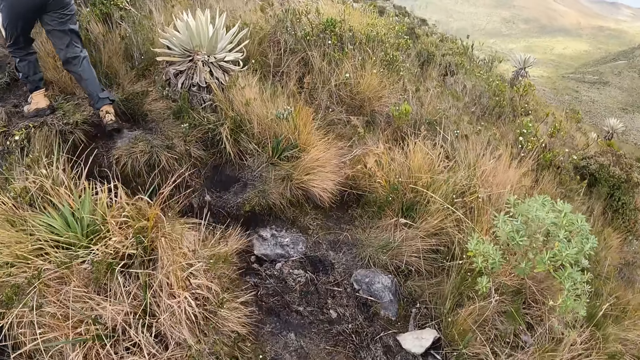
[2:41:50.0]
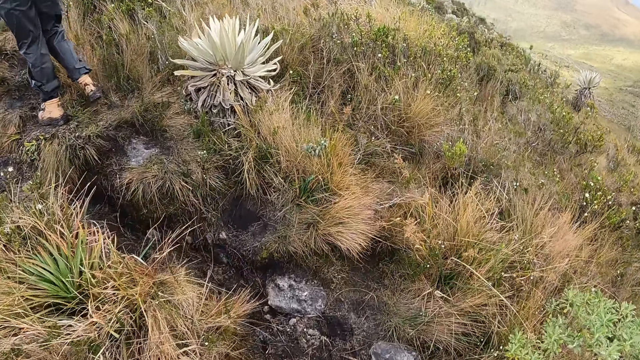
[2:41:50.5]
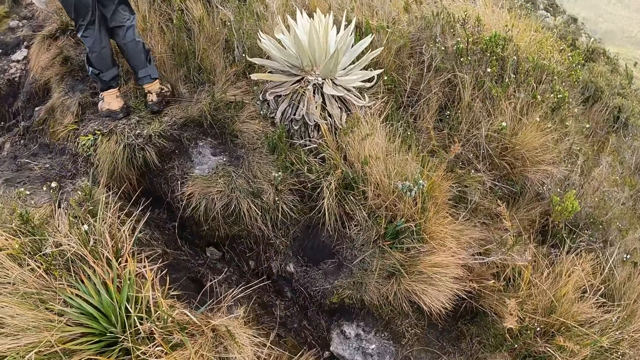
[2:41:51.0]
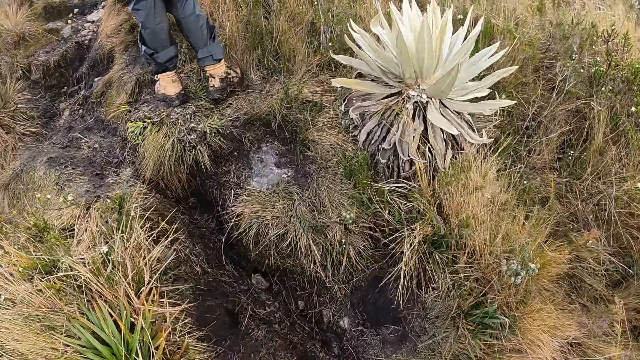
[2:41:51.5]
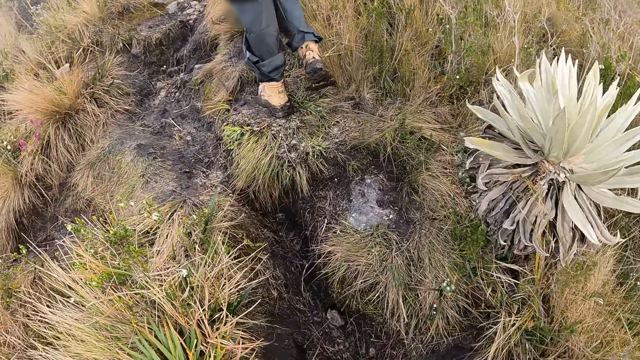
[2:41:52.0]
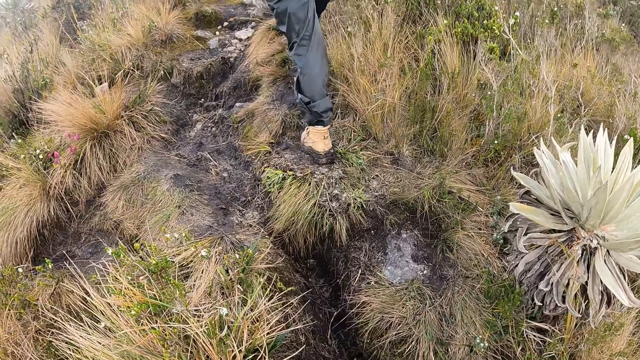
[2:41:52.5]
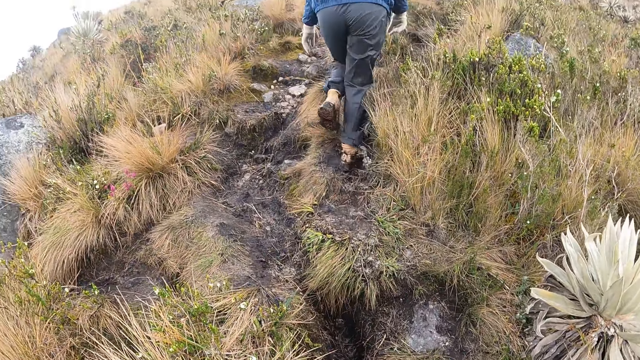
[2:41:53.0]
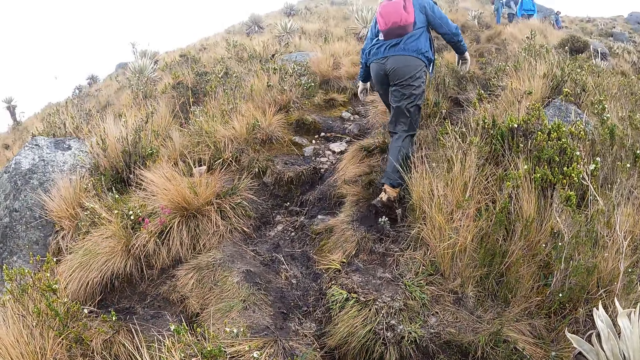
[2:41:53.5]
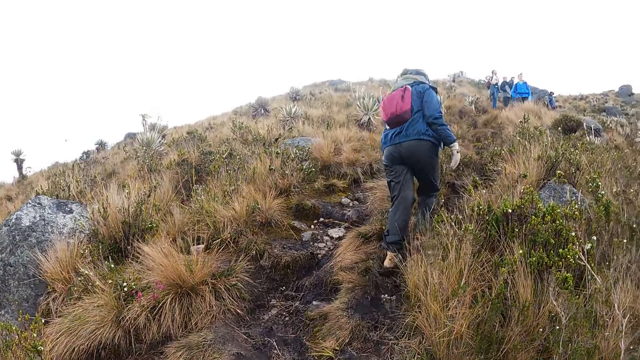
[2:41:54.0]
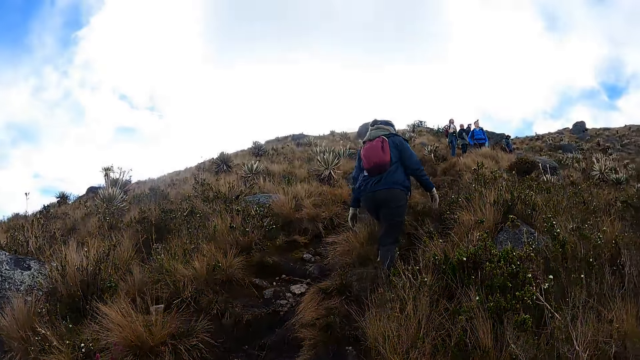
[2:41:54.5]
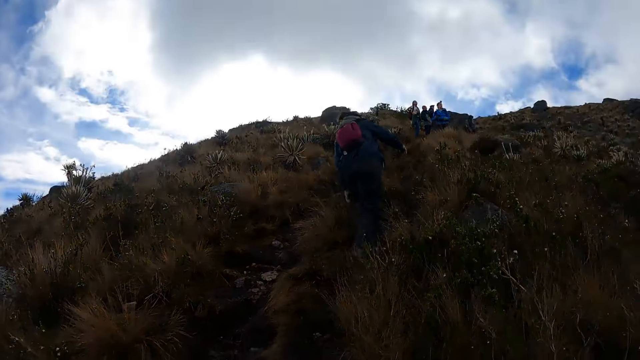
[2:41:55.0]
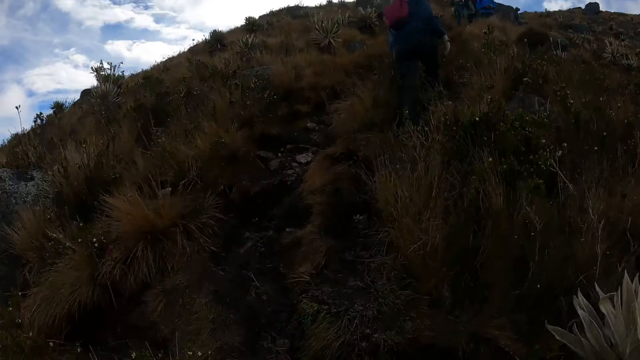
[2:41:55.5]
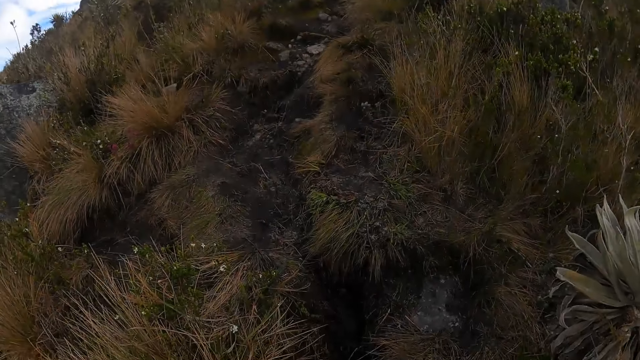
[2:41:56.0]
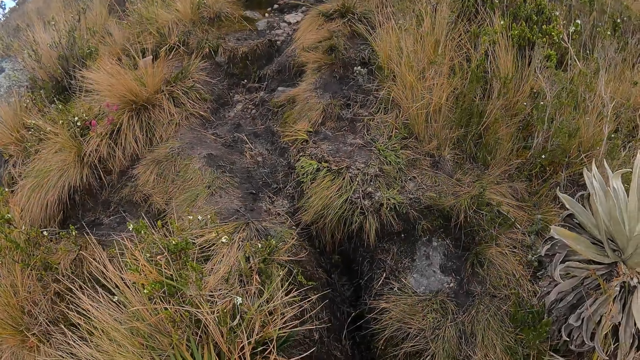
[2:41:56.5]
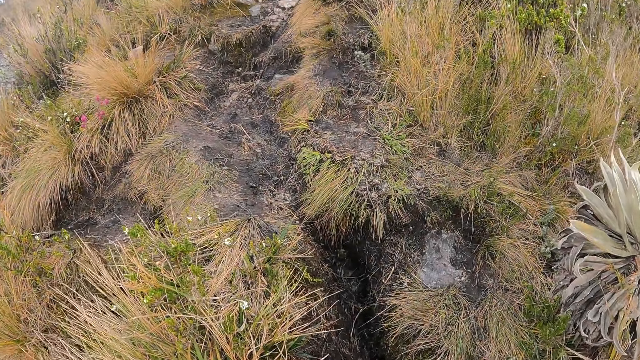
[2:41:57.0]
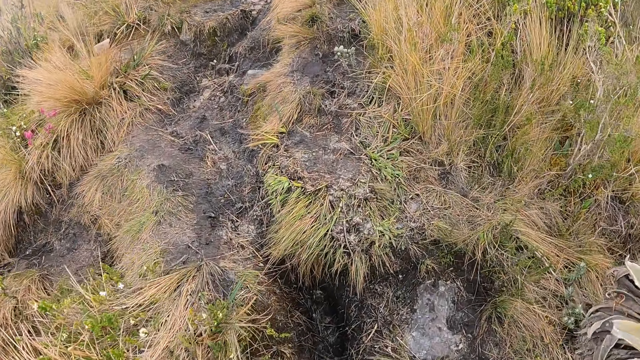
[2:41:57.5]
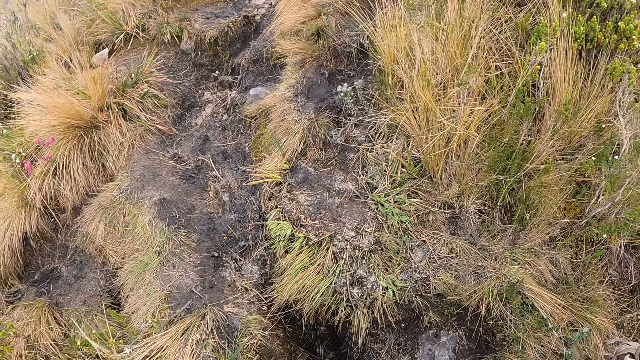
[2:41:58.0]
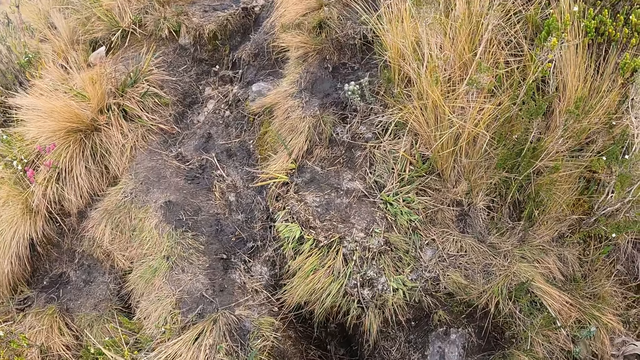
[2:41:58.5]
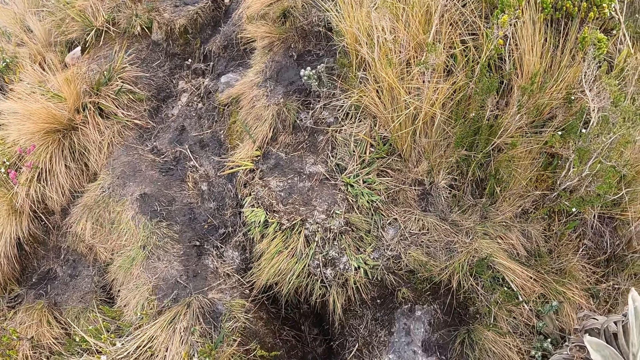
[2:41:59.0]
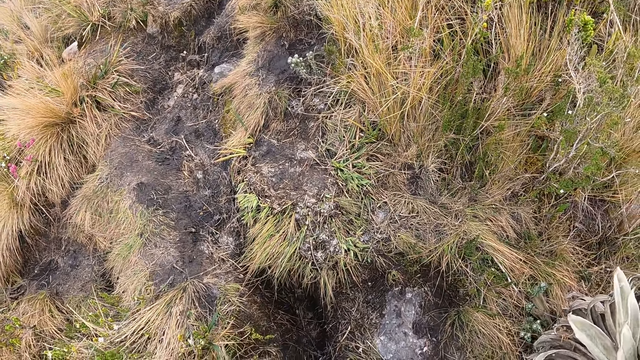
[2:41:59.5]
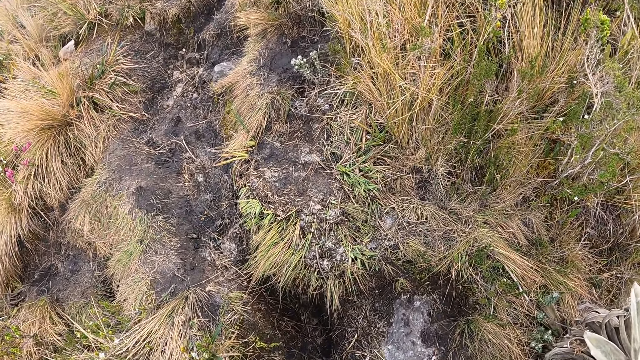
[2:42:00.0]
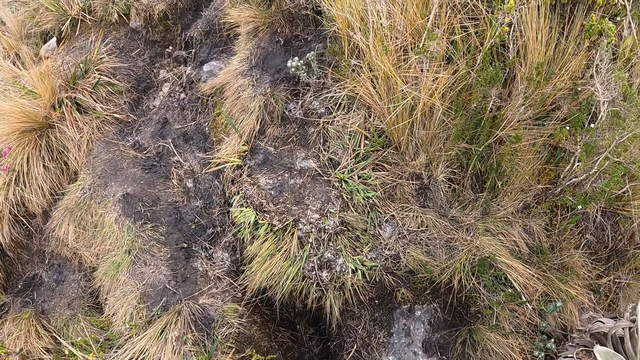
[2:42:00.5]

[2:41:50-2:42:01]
The camera wearer walks.

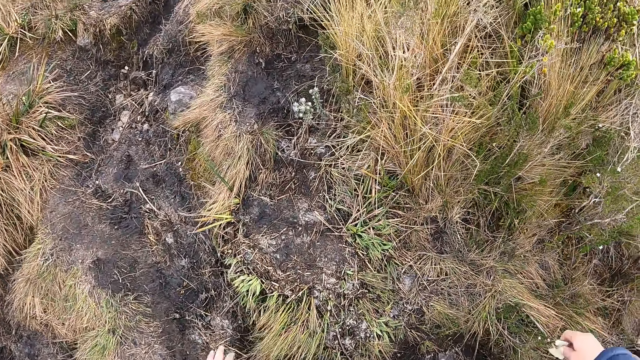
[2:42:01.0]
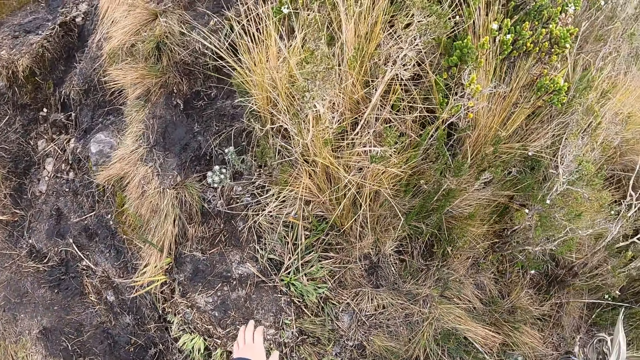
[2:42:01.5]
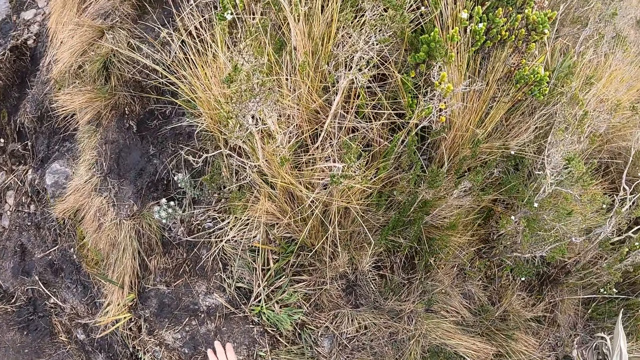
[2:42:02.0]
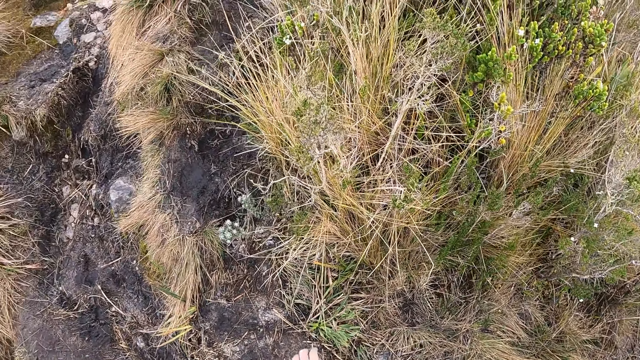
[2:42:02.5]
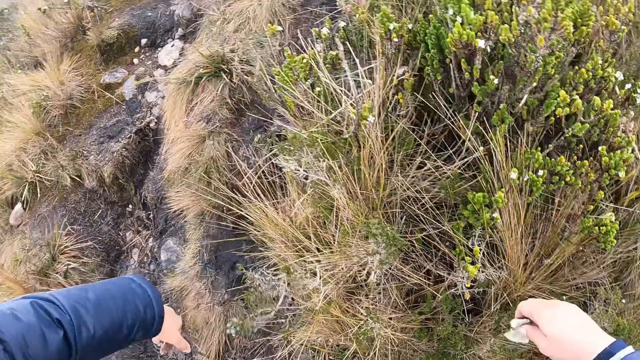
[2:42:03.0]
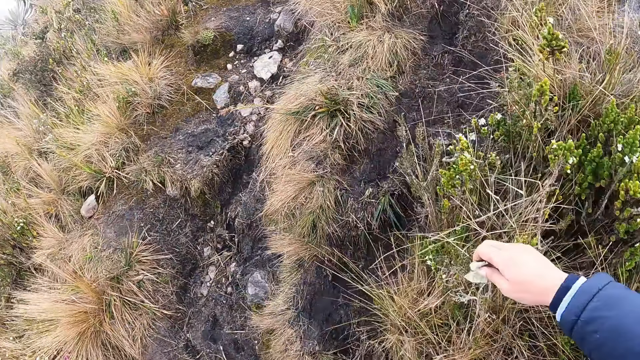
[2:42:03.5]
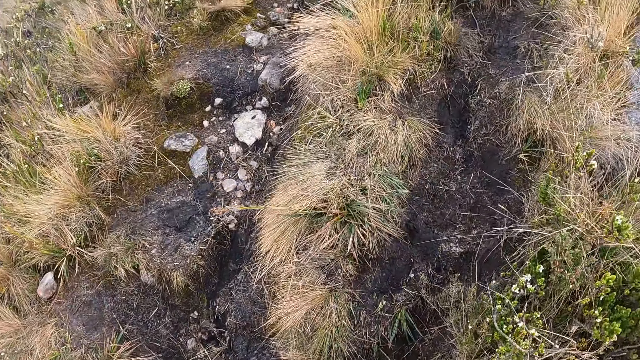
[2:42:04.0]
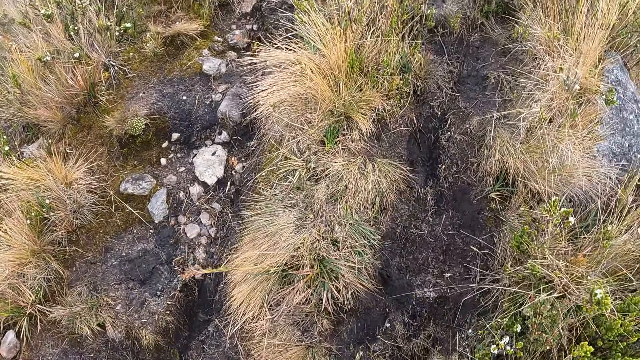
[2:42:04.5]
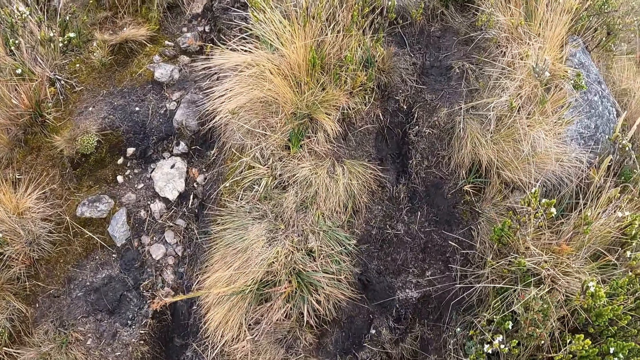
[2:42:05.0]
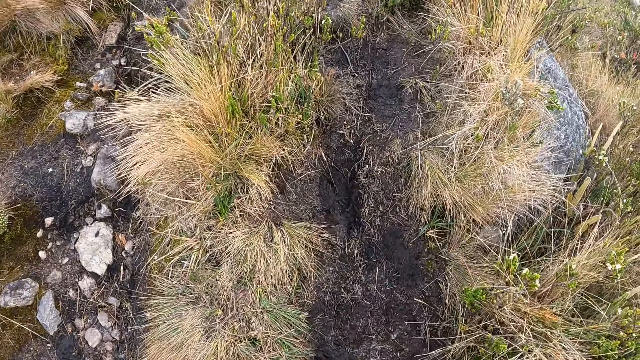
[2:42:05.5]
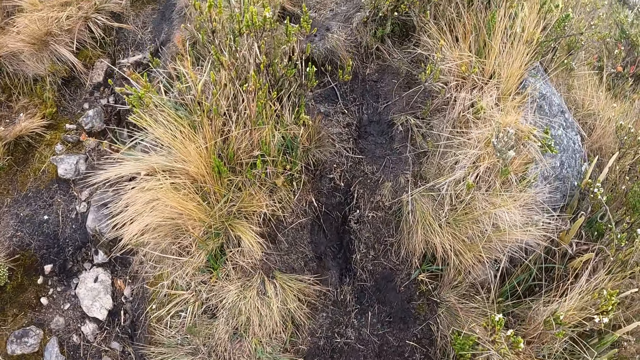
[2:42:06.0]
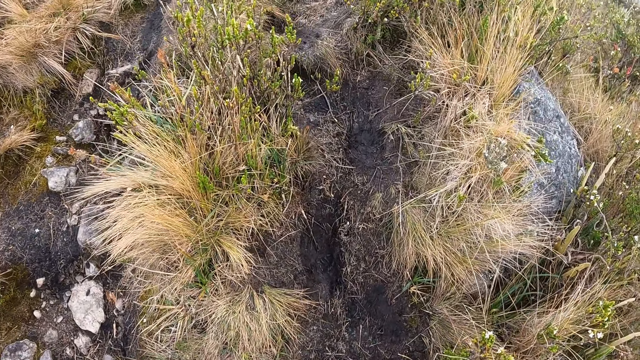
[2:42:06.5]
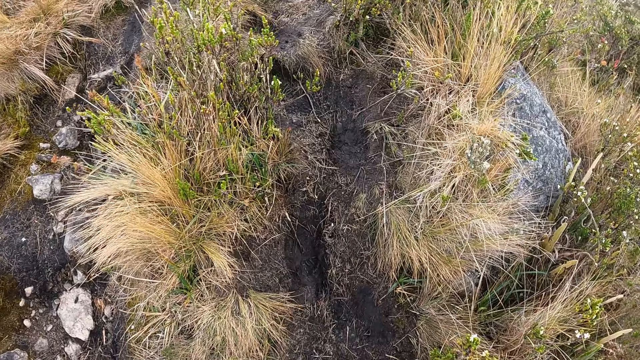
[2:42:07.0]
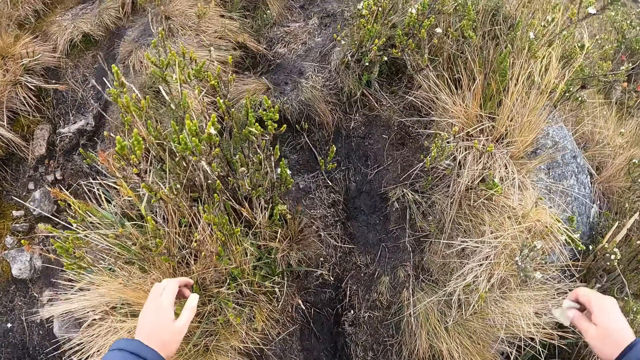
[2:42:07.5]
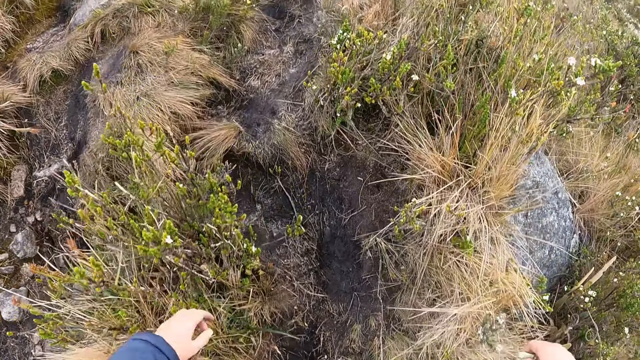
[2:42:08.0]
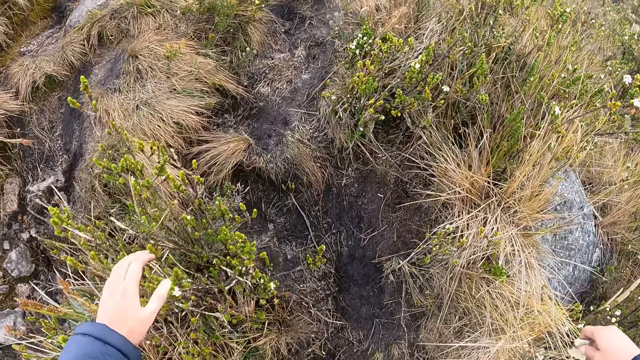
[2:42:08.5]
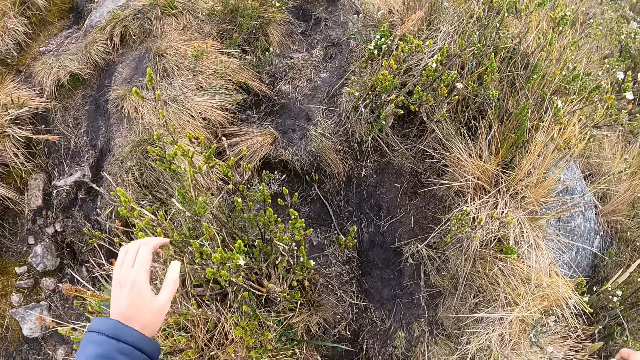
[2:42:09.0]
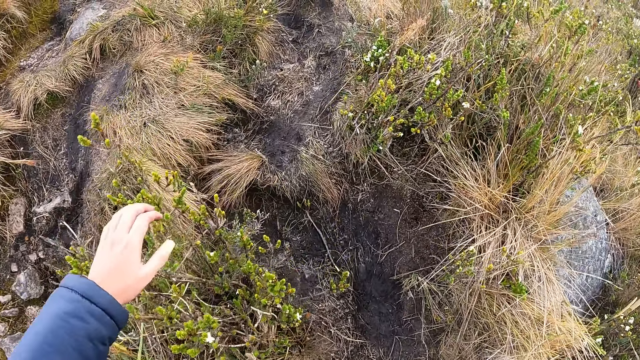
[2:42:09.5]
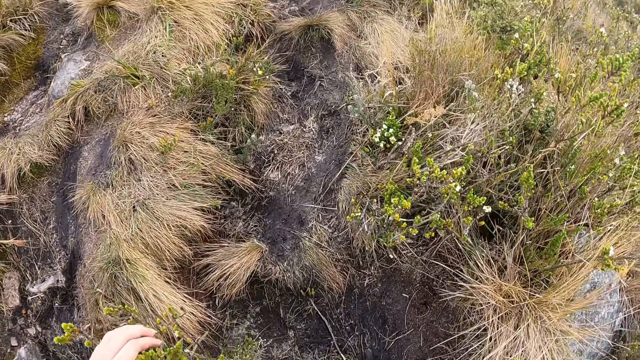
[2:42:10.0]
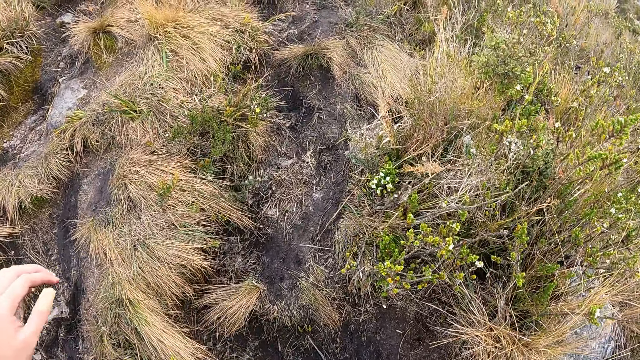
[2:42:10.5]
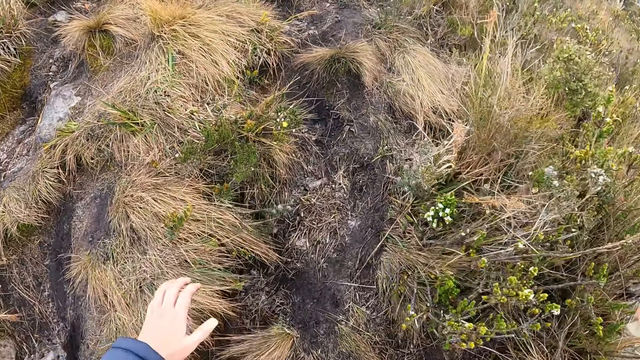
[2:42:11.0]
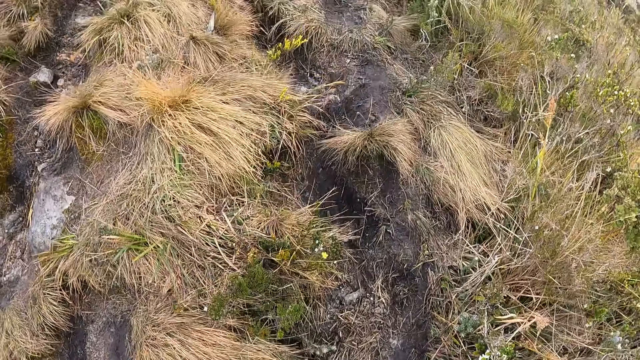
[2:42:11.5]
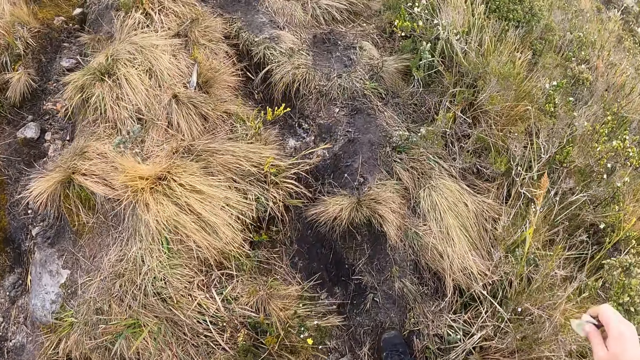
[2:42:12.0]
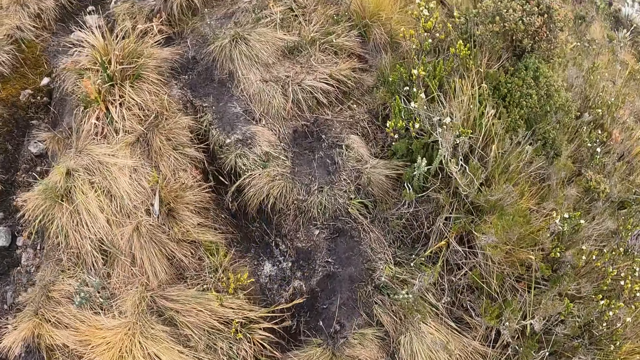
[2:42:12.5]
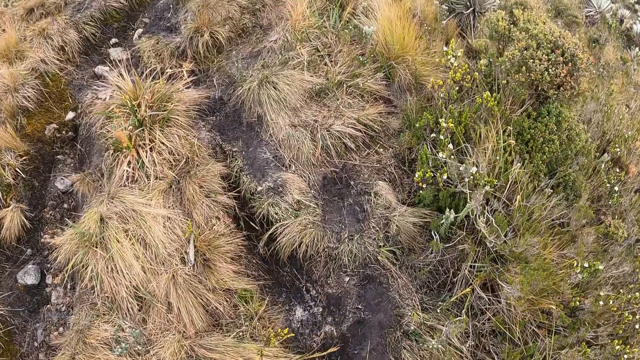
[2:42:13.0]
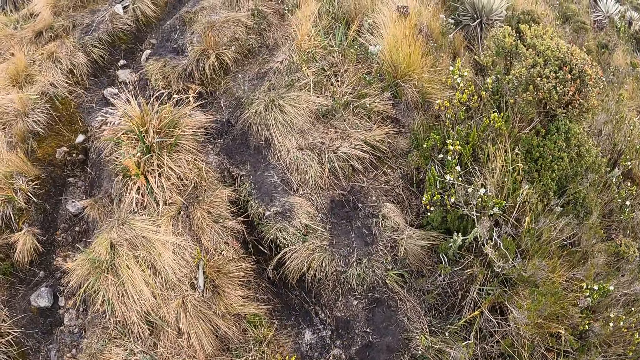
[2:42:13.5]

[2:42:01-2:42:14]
The camera wearer touches the ground on the hill with his left hand. He walks up the hill with the group of people. He moves his hands.
